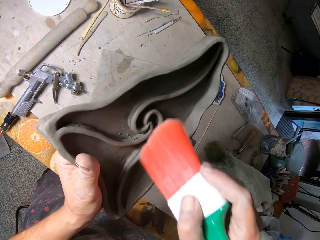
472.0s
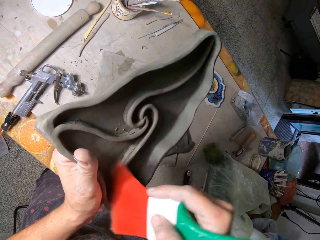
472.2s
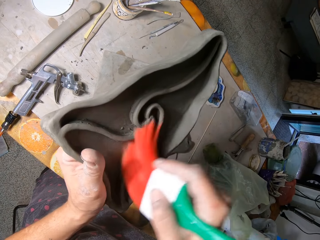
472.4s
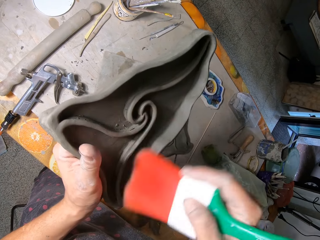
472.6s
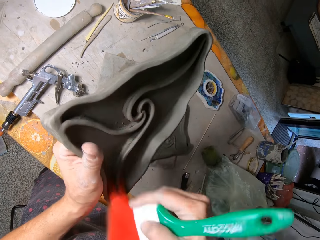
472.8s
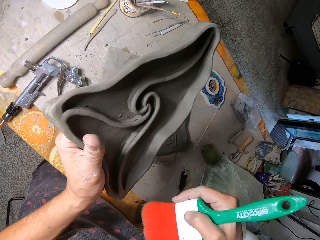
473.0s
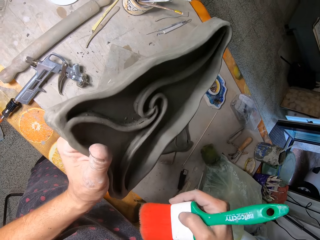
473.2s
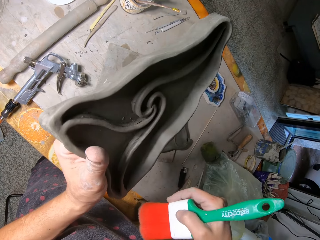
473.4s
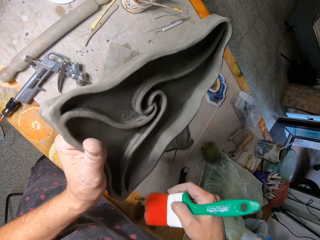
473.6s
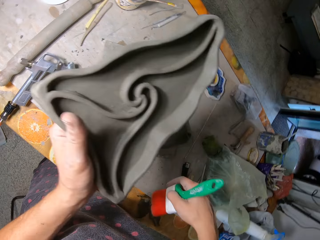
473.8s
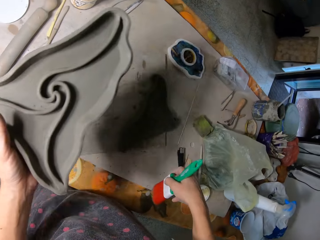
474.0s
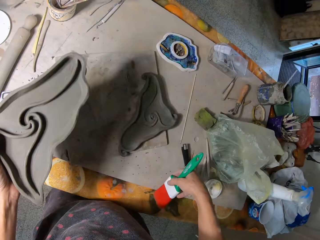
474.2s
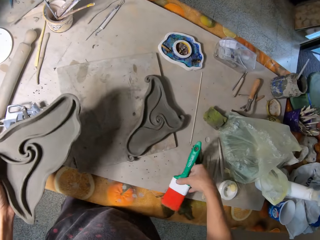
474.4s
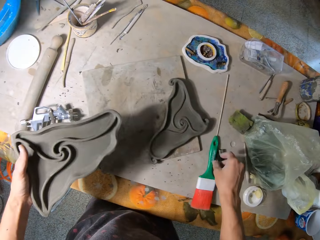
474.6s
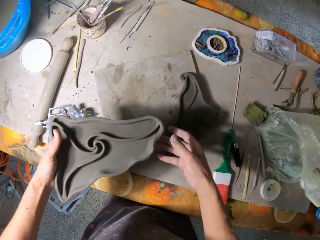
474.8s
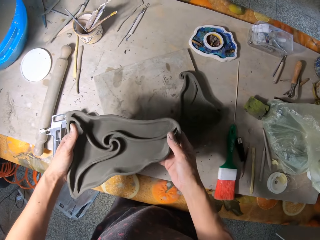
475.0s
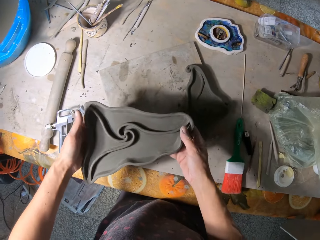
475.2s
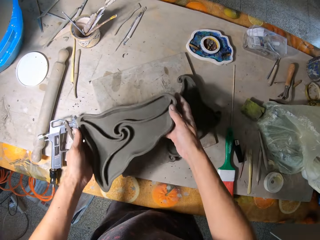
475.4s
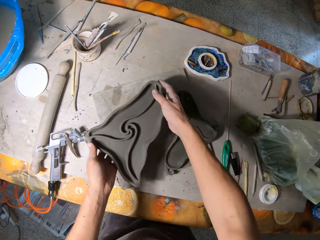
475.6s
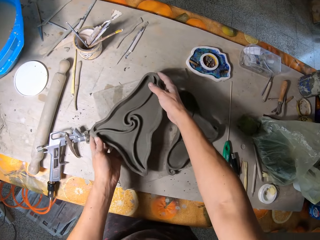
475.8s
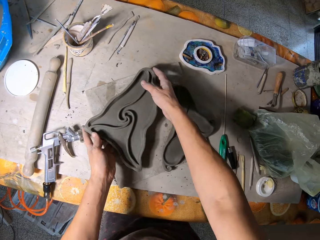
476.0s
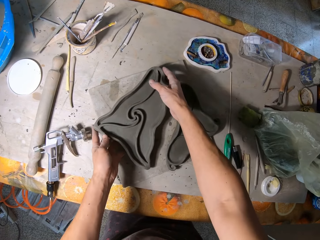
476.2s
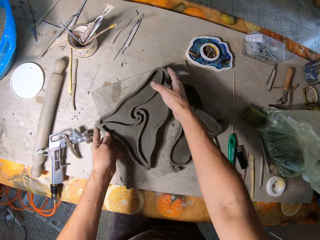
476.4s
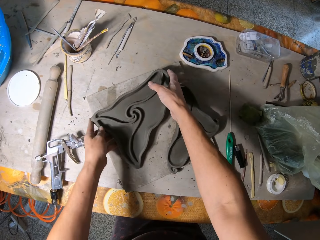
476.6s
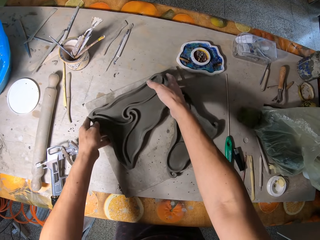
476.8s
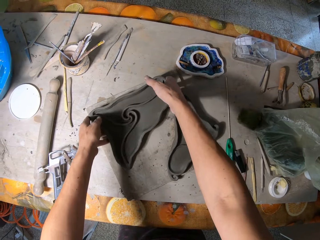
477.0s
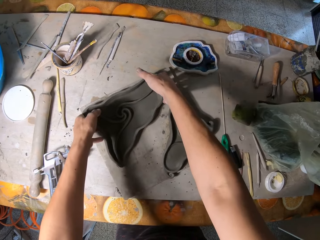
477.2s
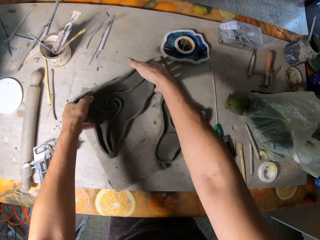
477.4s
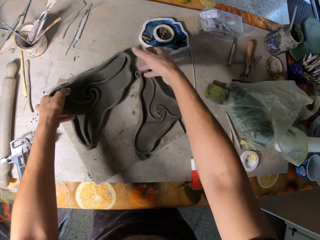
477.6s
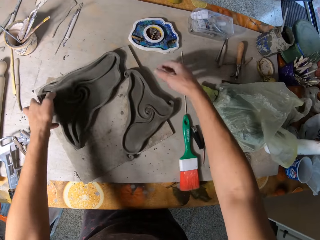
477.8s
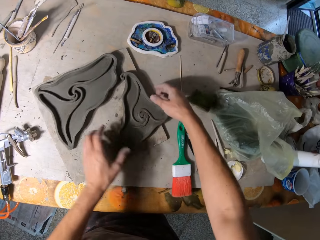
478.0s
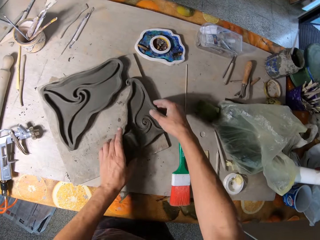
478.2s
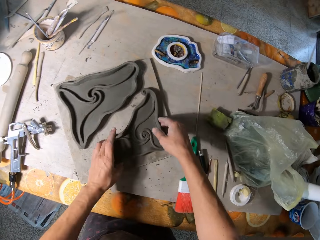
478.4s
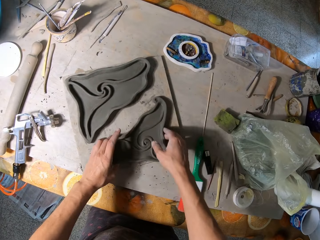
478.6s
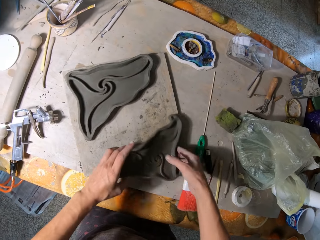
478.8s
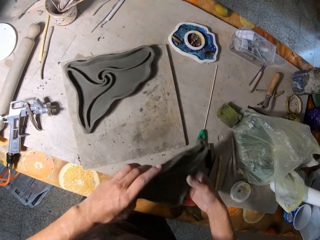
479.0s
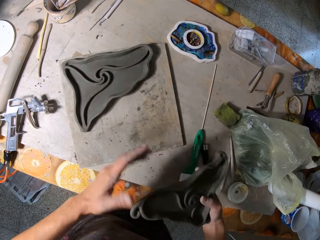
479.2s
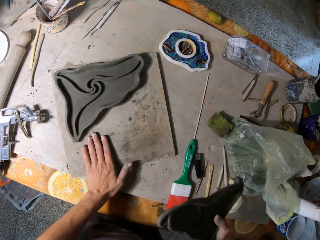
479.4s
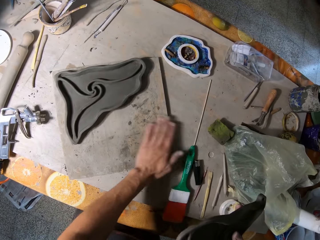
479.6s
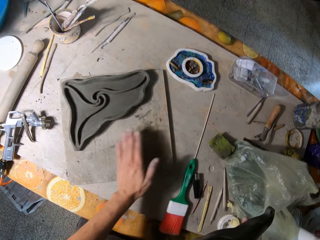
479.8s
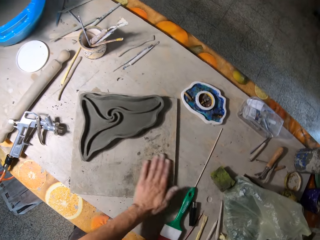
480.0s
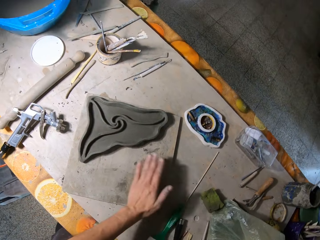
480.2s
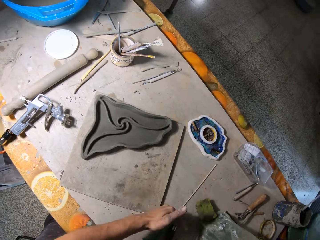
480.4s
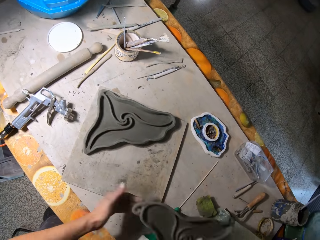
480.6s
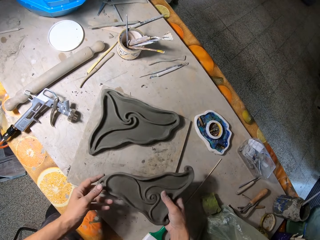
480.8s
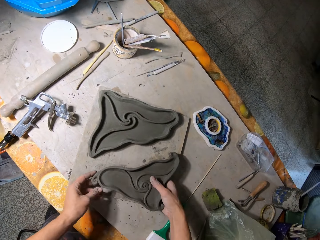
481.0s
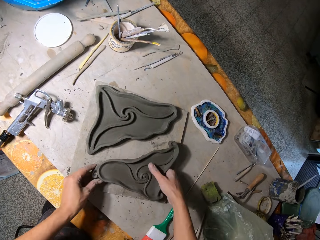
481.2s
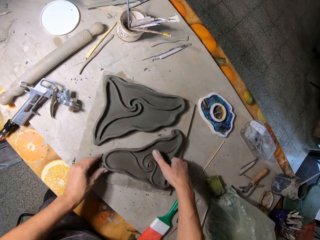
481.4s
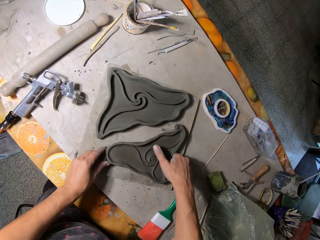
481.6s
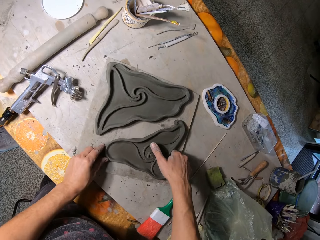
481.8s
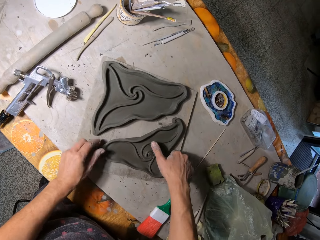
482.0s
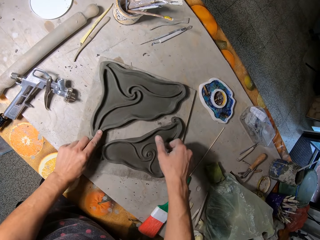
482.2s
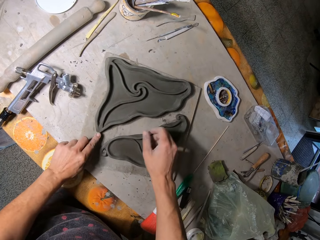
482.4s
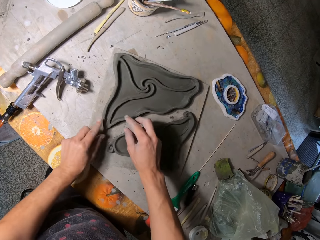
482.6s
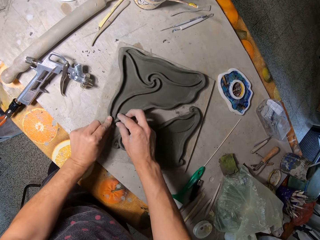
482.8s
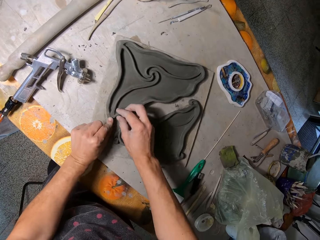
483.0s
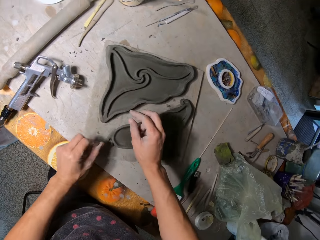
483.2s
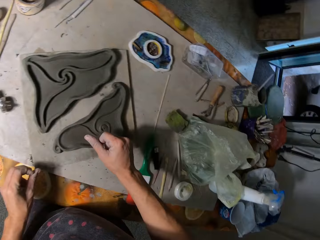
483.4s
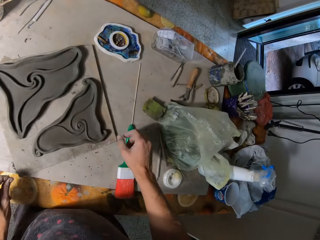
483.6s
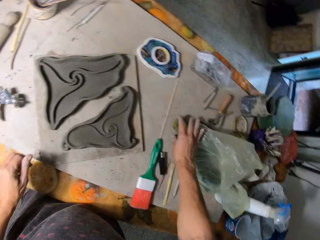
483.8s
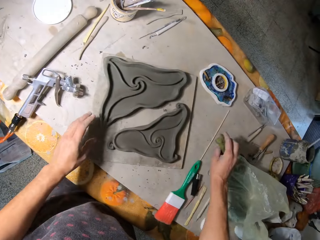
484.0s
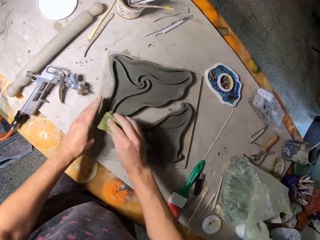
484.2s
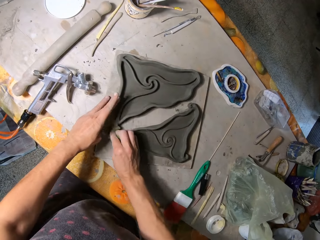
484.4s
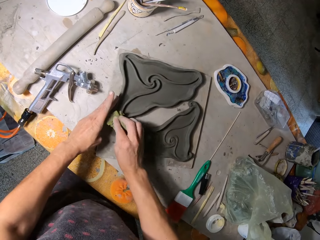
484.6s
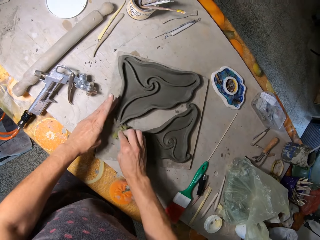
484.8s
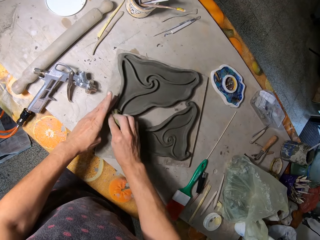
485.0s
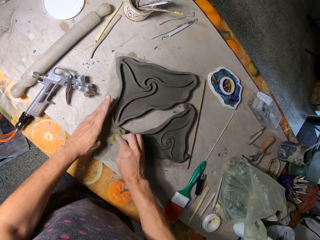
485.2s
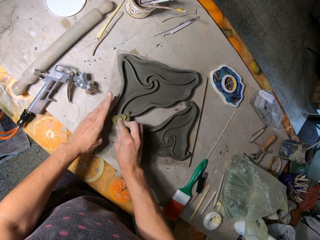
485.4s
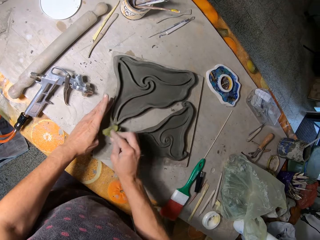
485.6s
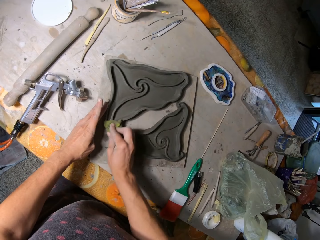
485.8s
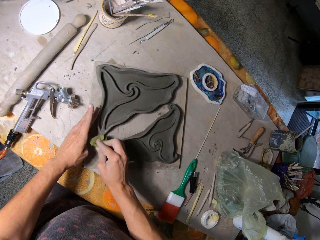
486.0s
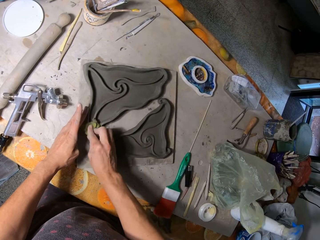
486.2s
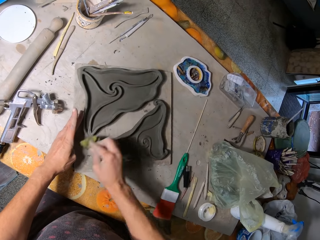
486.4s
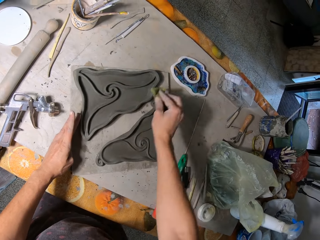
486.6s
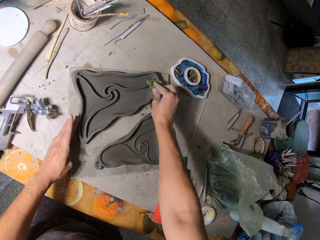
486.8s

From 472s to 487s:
The camera wearer puts the brush down. He places the clay mould on the table board with his hands. He touches the pottery. He carries the smaller clay mould from the table board with his hands. He holds the clay mould with his right hand. He cleans the table board on top of the table with his left hand. He places the clay mould on top of the table board with his hands. He picks up a foam or a piece of cloth from the table with his right hand. He cleans the clay mould on the table board with his right hand.

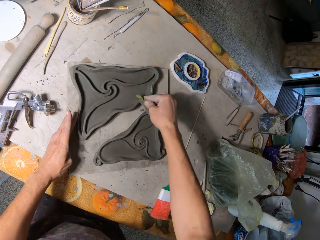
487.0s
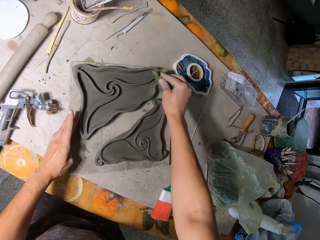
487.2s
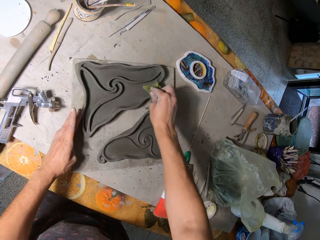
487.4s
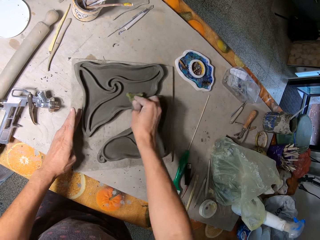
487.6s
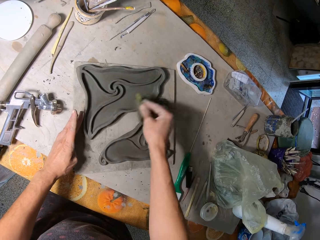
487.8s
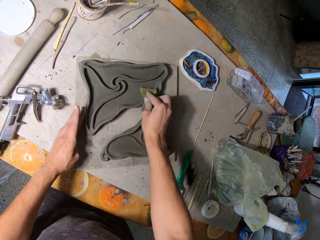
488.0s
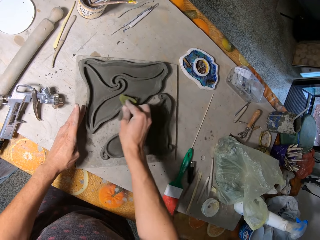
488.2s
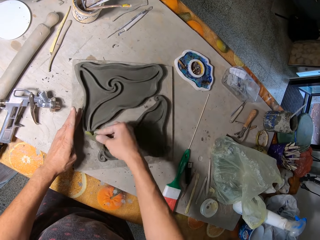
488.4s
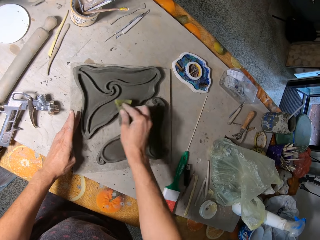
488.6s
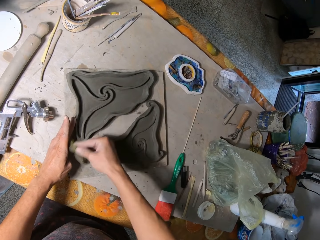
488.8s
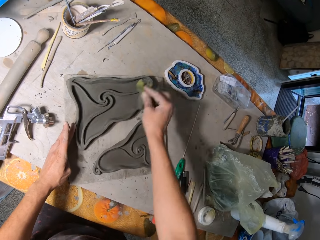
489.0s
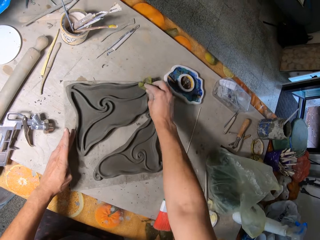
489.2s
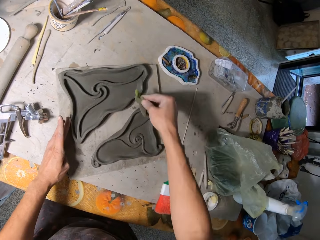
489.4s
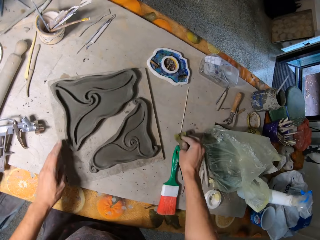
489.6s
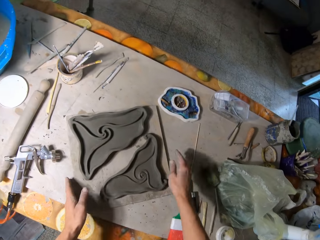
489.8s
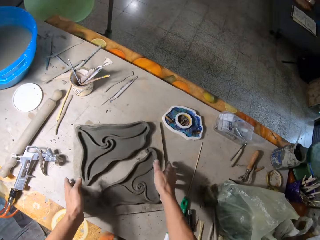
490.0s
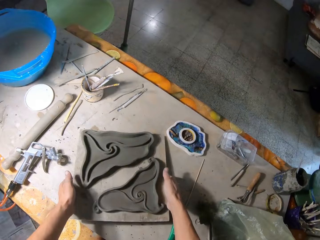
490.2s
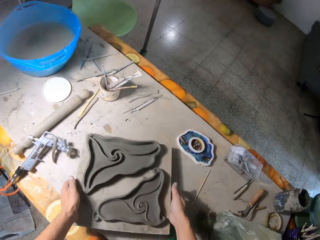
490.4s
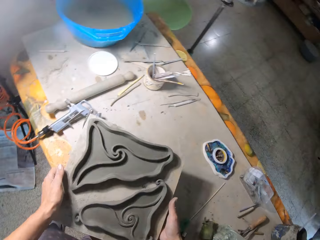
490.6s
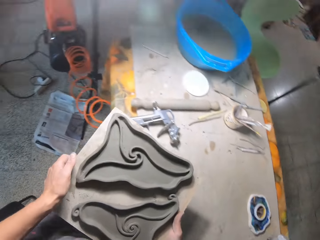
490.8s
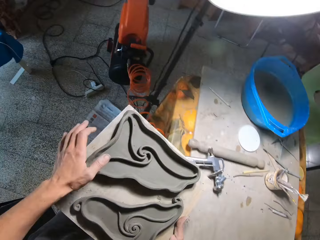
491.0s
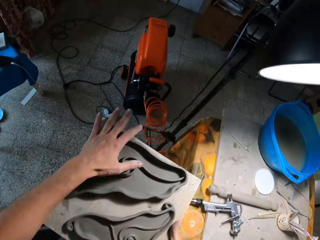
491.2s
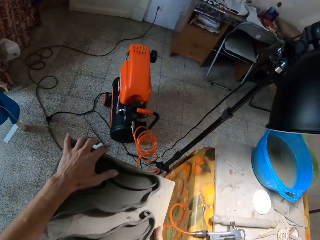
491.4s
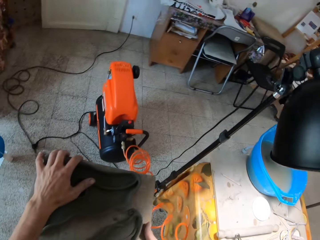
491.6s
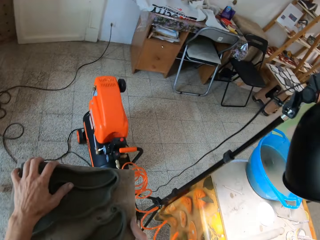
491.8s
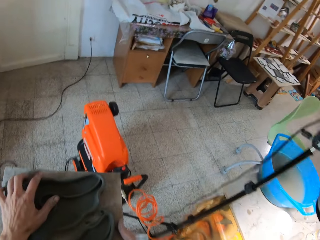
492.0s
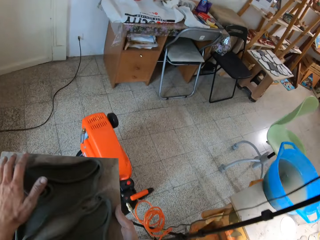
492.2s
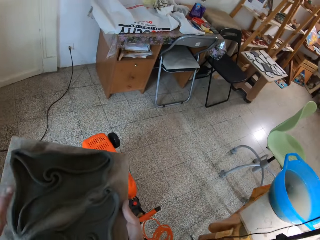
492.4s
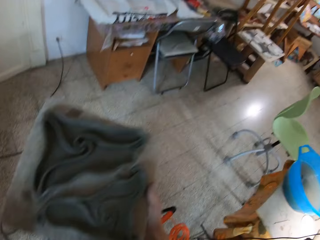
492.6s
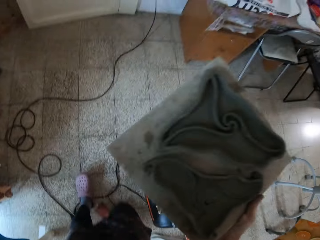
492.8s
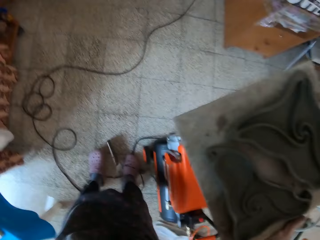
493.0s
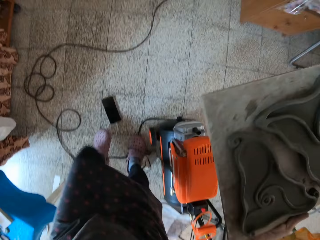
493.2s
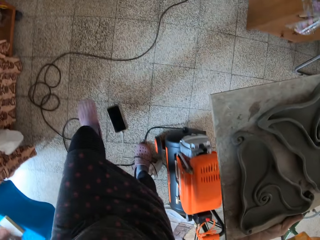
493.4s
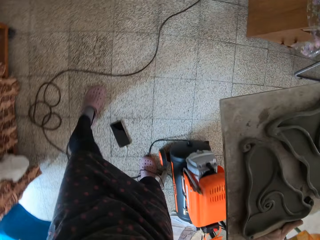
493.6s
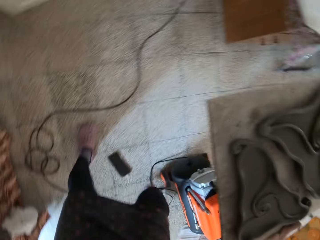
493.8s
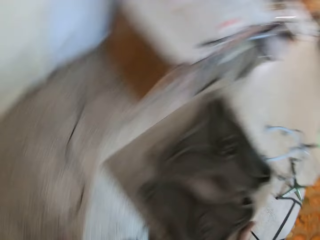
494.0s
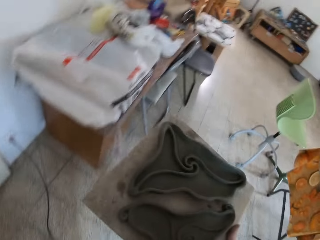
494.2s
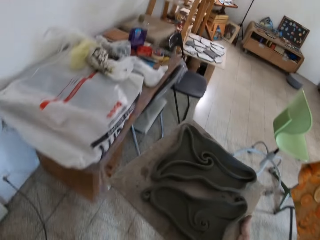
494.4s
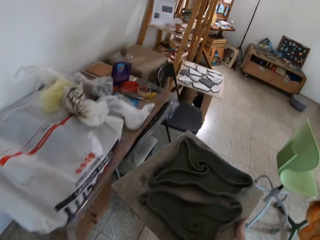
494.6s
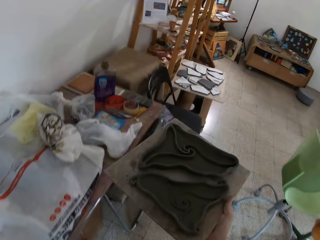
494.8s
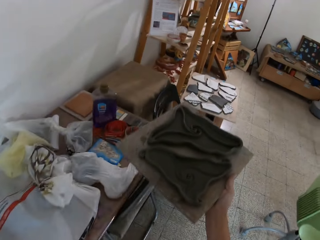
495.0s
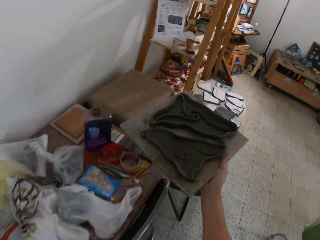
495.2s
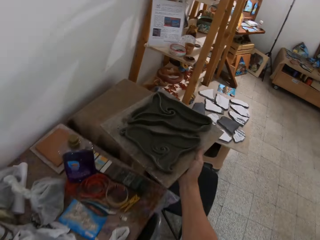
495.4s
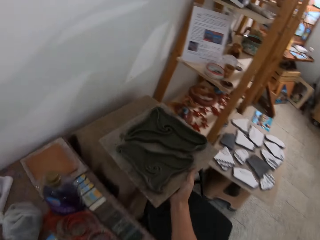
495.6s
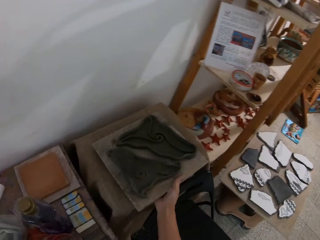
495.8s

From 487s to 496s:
The camera wearer drops the foam on the table with his right hand. He carries the table board of two clay moulds from the table with his hands. He walks around the workshop.
